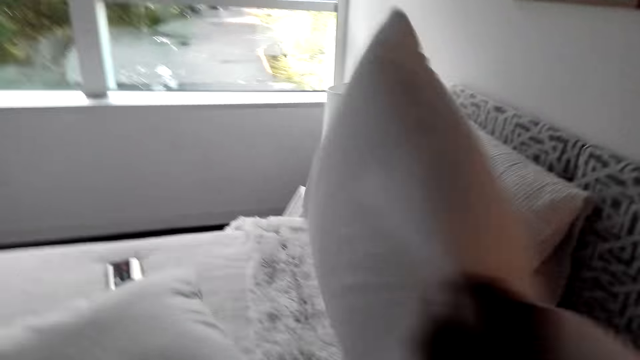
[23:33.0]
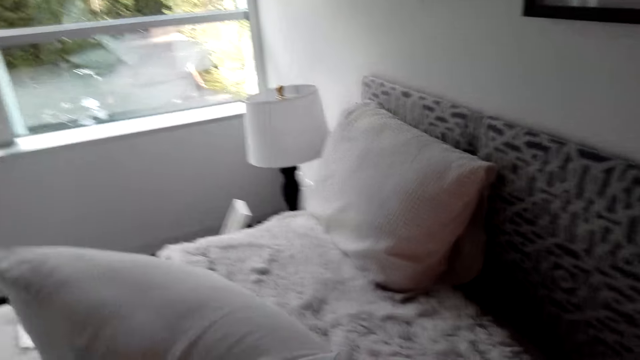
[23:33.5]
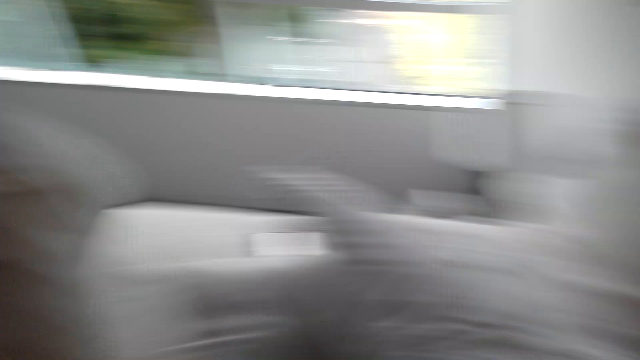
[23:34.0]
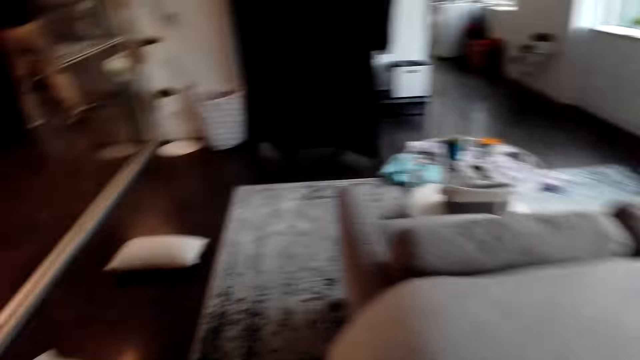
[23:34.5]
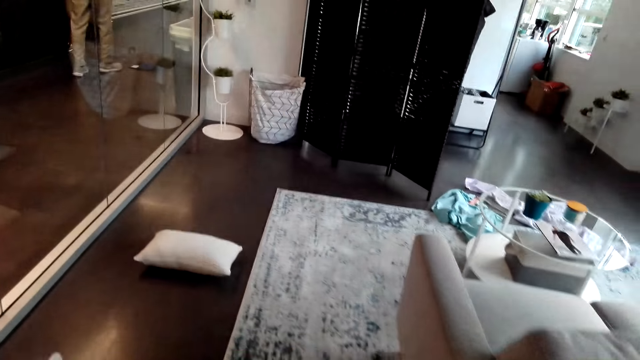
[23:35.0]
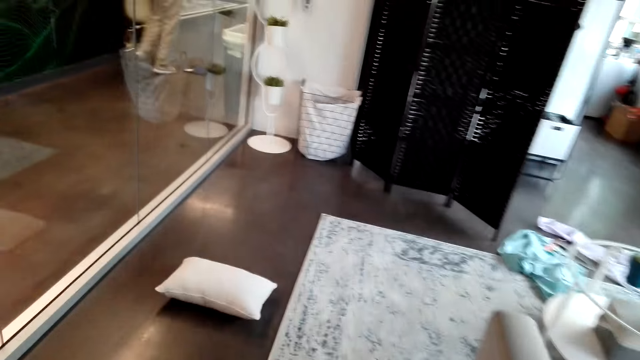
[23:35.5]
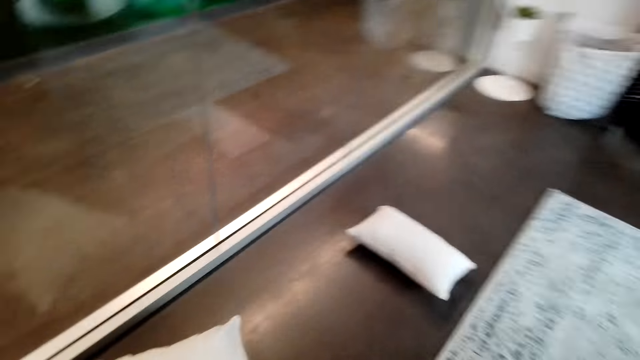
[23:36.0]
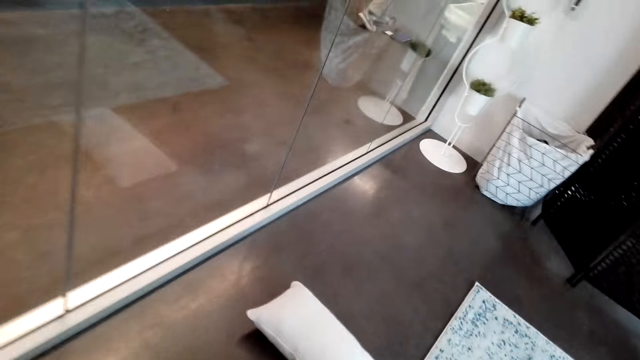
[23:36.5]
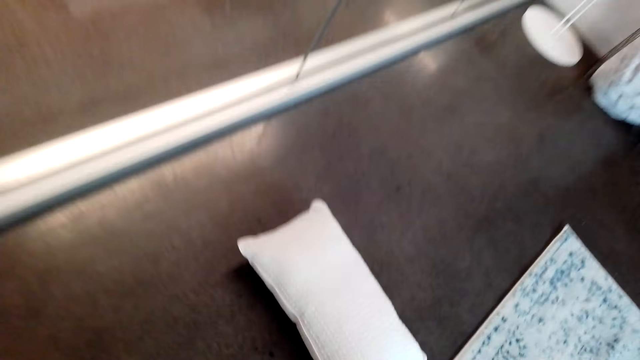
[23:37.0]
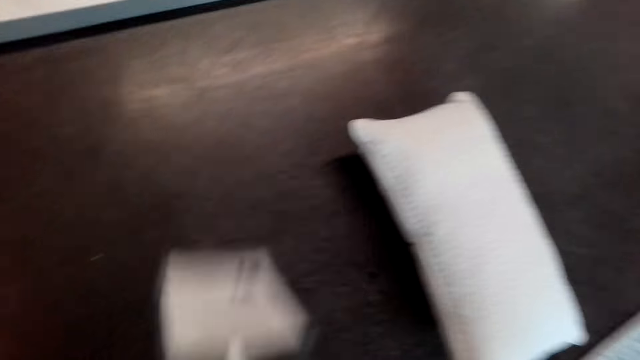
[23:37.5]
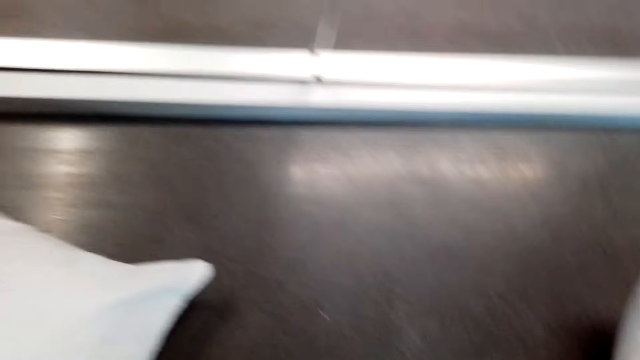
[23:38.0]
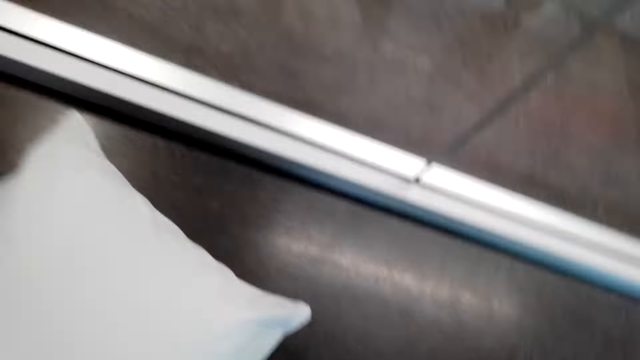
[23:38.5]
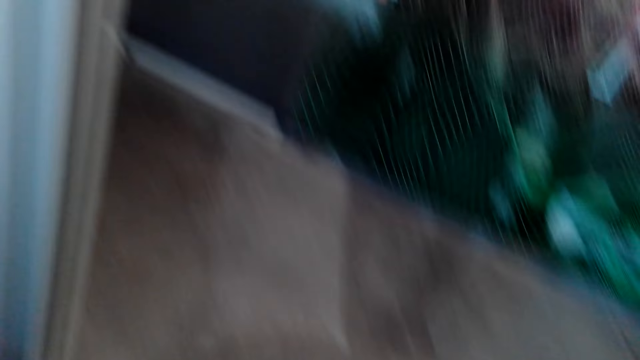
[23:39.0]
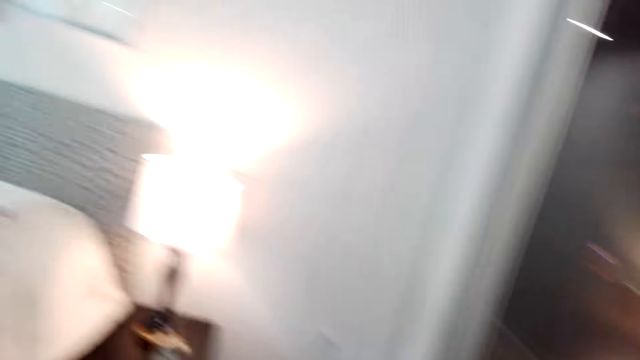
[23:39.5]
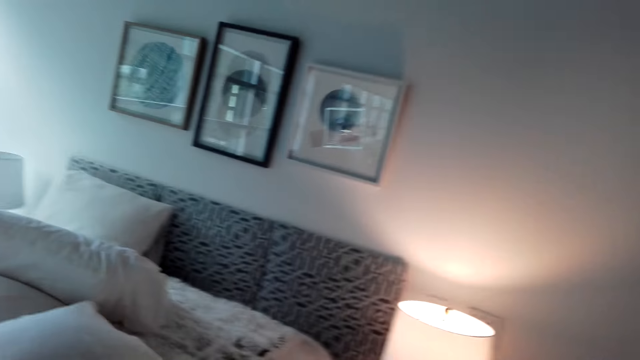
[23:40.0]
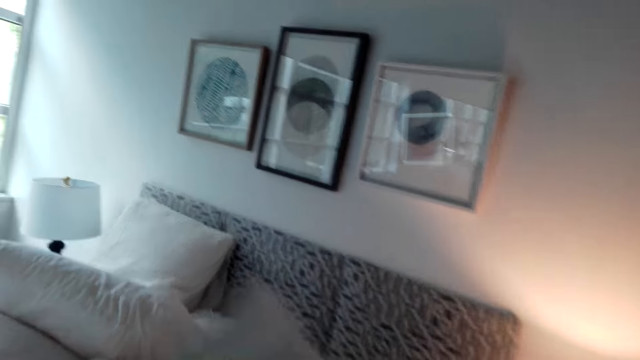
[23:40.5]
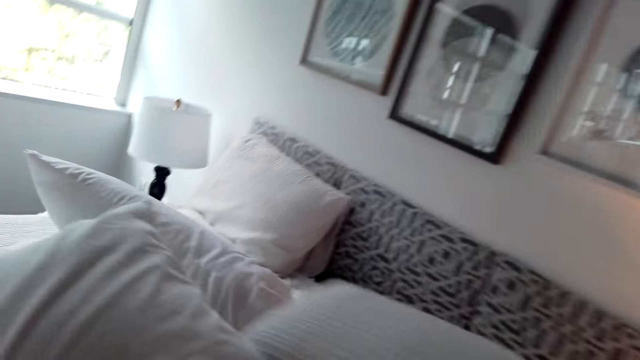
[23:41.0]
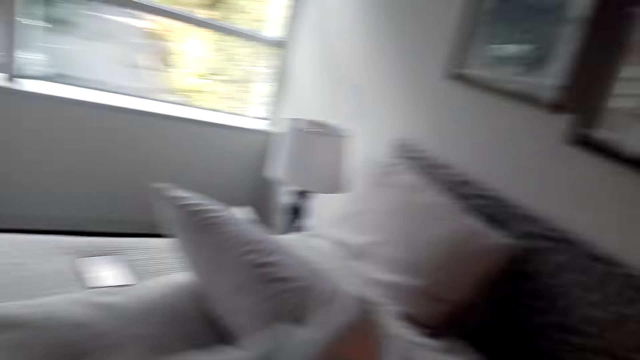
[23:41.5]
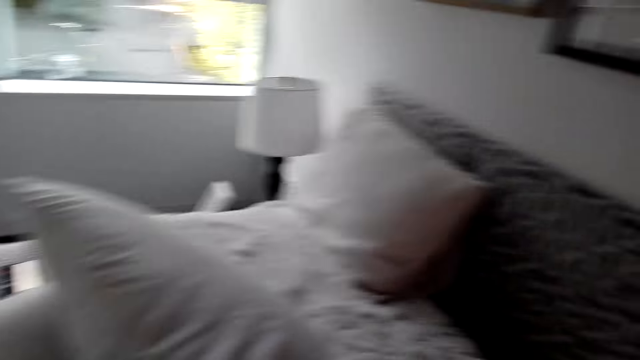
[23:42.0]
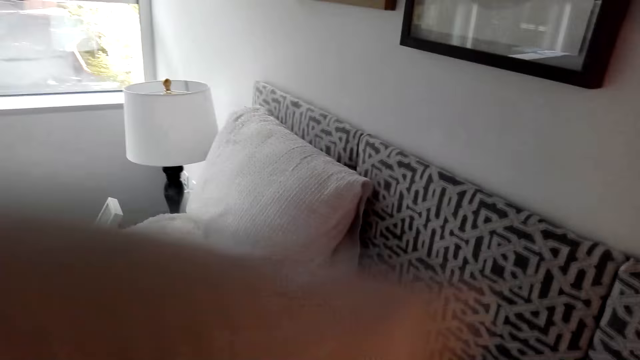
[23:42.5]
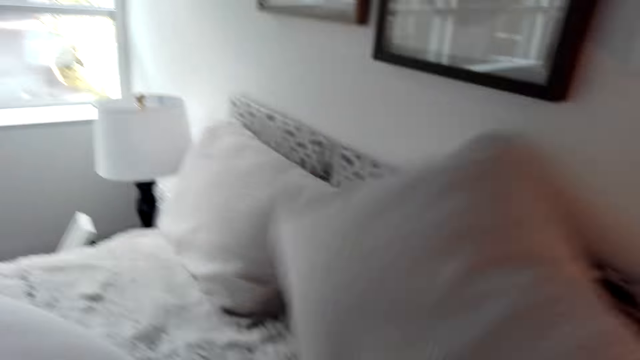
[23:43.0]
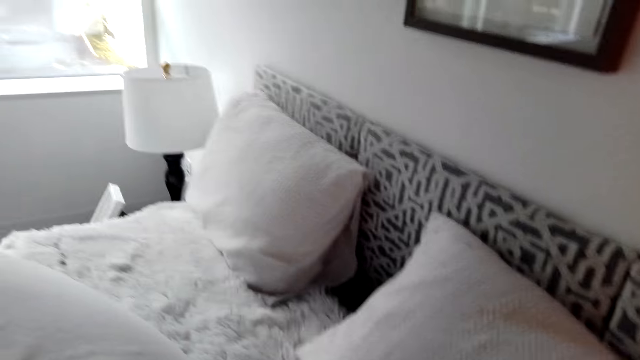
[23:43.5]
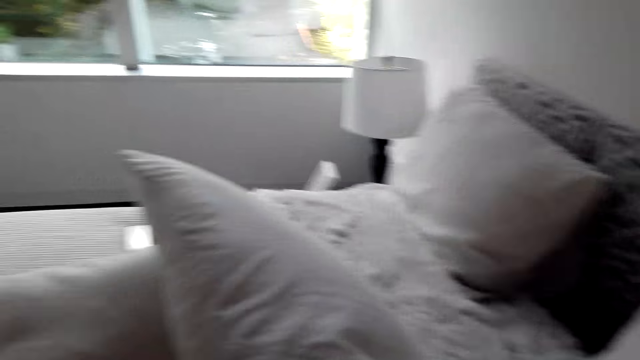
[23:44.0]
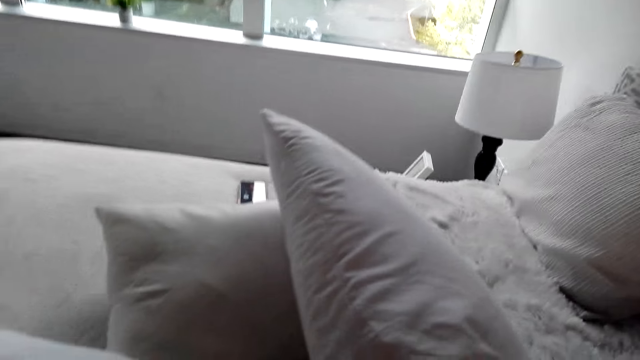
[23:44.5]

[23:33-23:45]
The camera wearer picks up the pillow on the floor. They put the pillows on the bed.

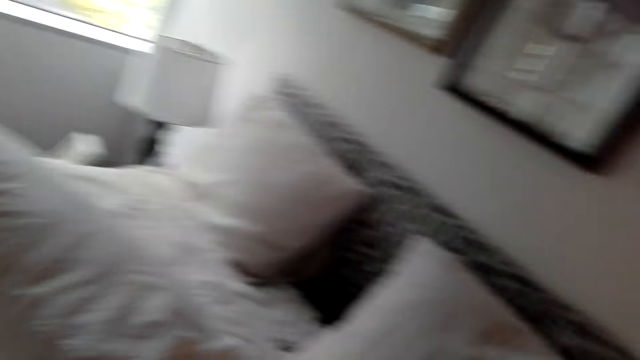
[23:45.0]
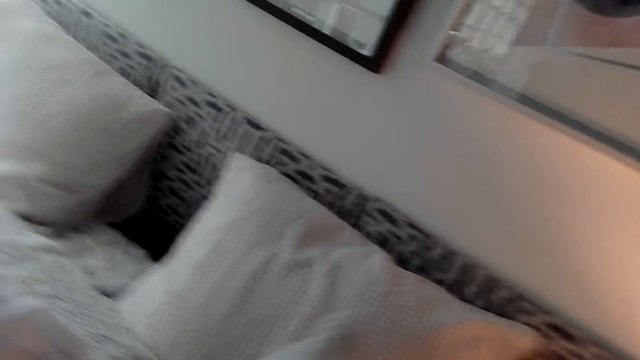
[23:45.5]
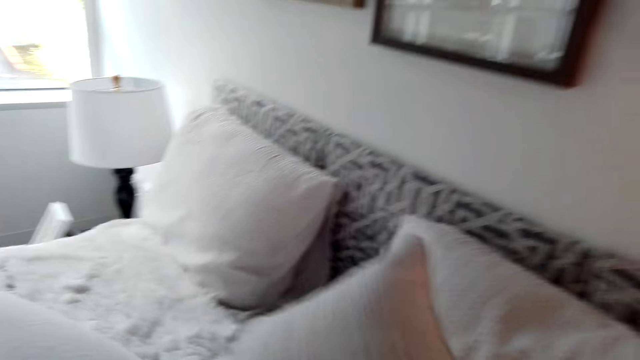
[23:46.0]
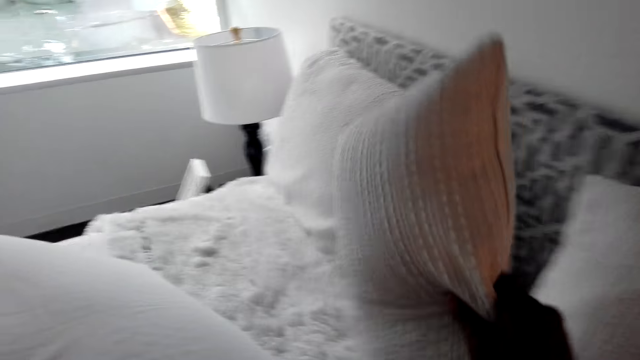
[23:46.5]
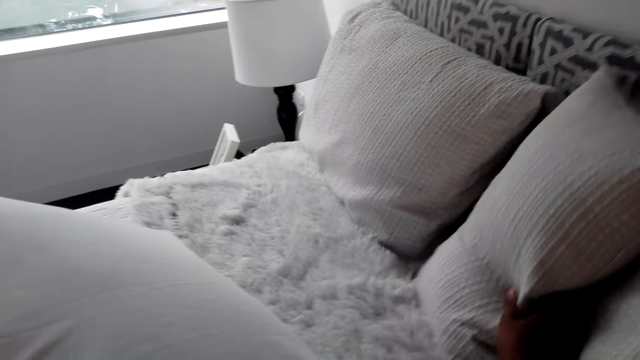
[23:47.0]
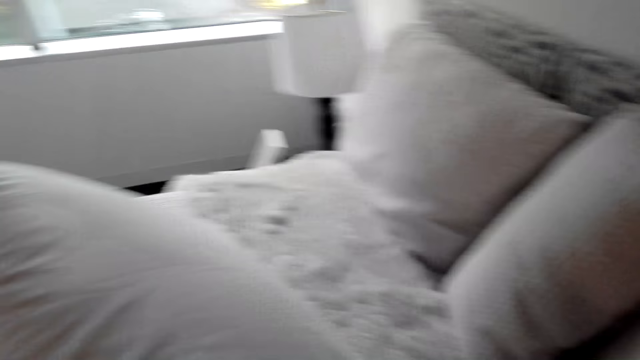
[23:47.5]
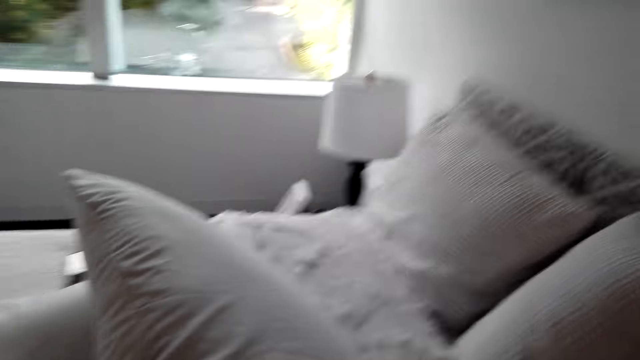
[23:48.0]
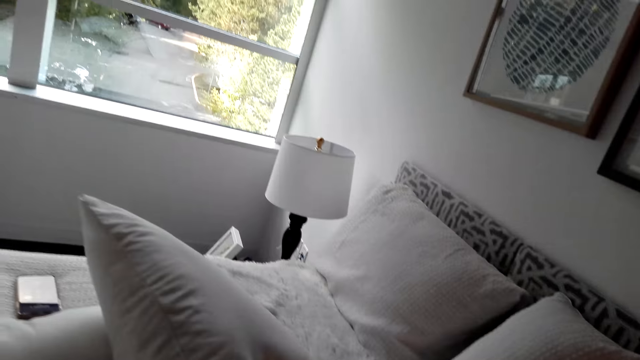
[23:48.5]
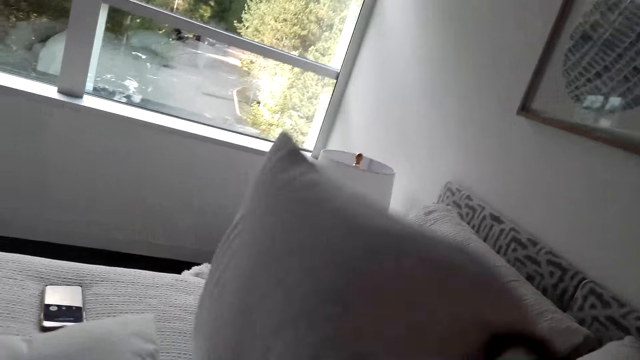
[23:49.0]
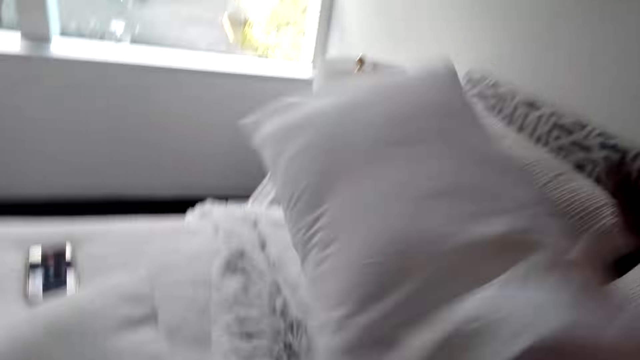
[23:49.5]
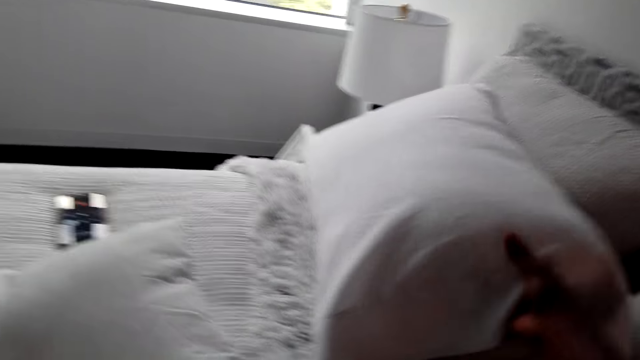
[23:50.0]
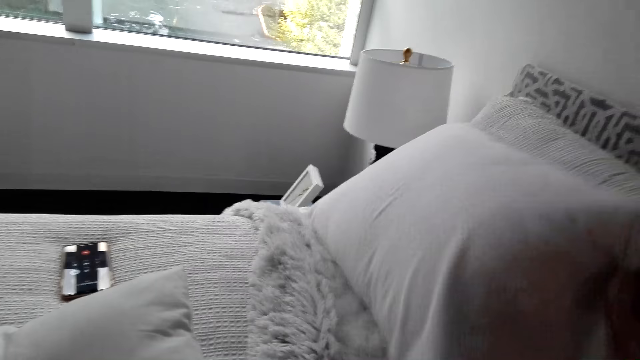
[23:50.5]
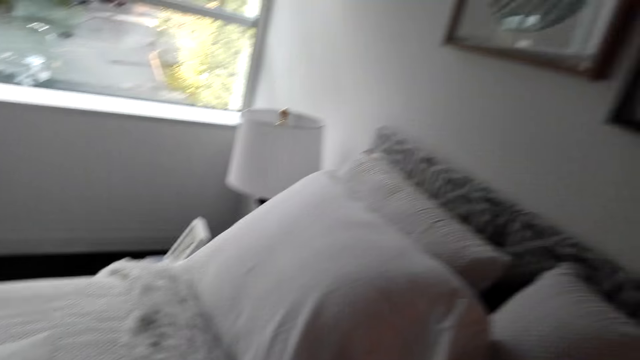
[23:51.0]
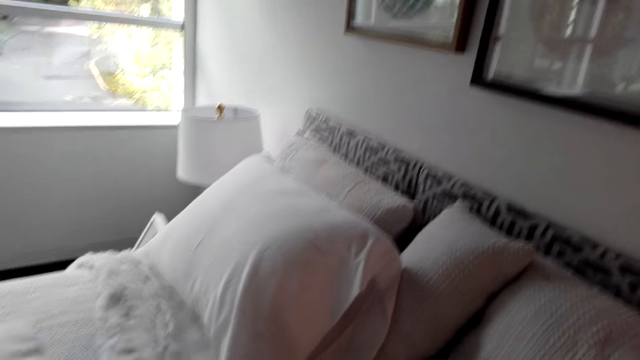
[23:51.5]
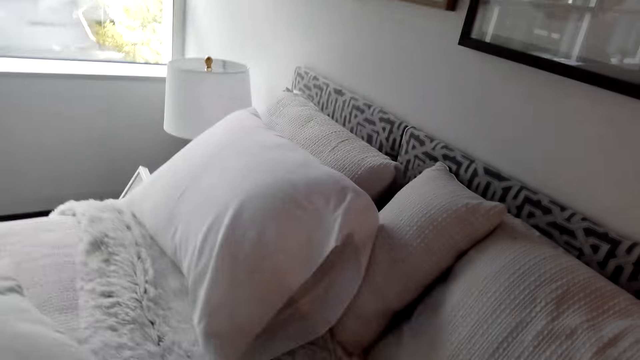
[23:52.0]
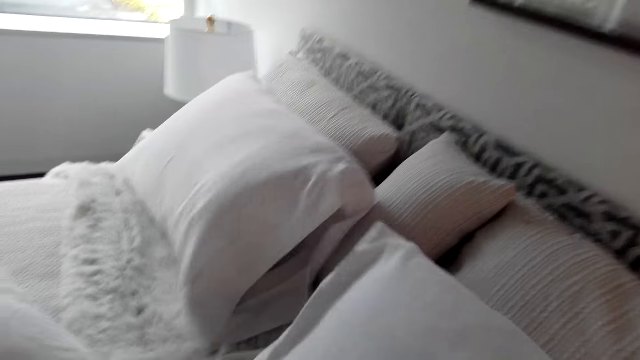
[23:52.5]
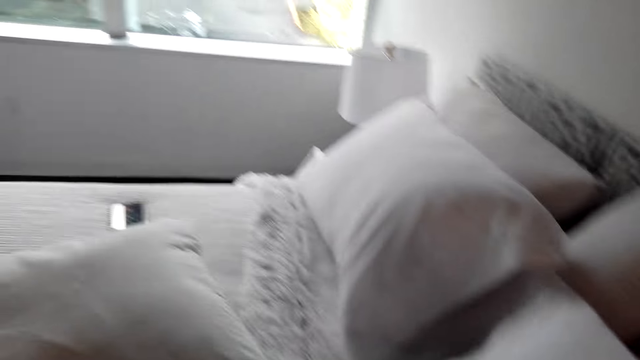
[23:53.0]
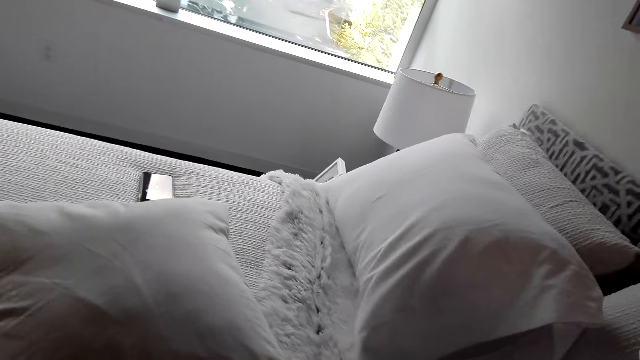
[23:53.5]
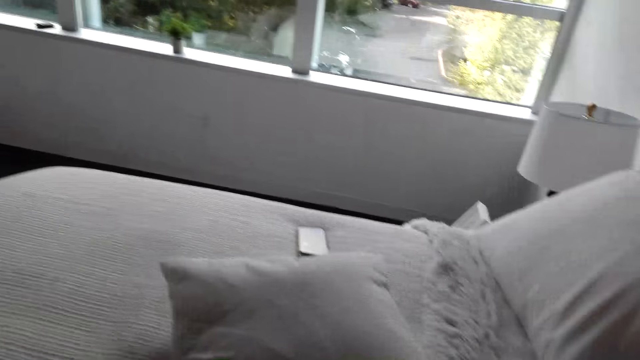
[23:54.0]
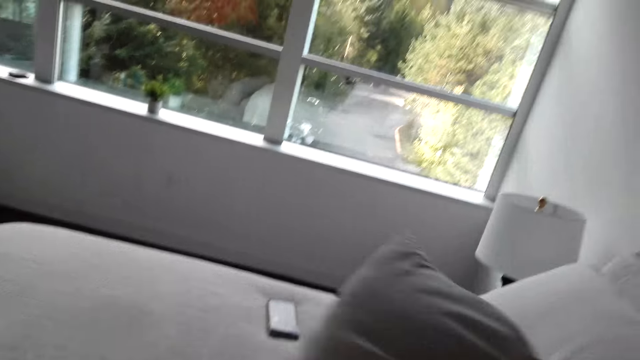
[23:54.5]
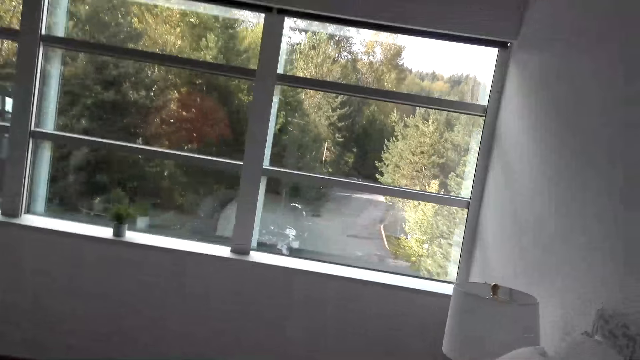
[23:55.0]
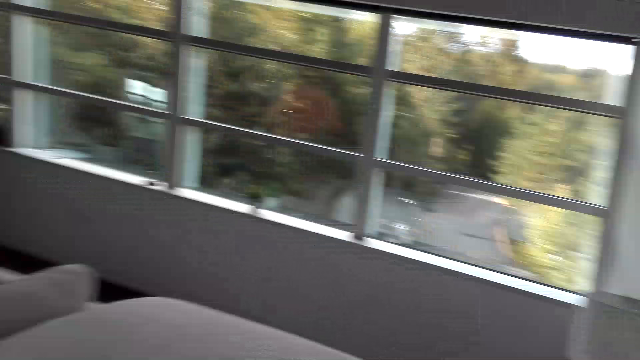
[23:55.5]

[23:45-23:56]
The camera wearer arranges the pillow well on the bed.
